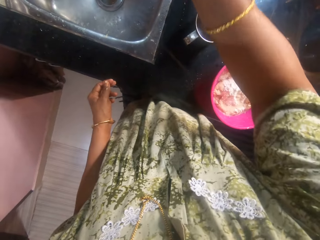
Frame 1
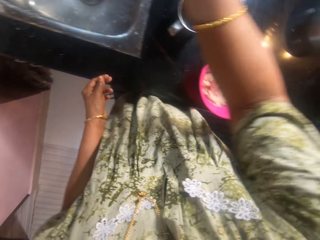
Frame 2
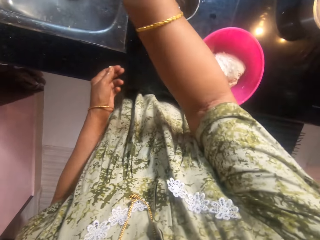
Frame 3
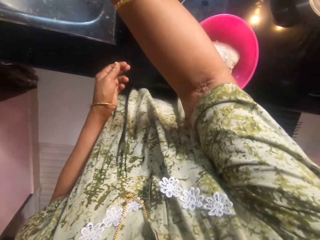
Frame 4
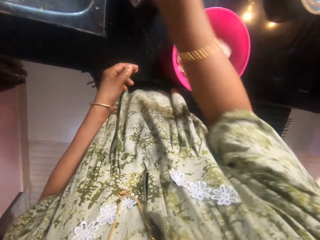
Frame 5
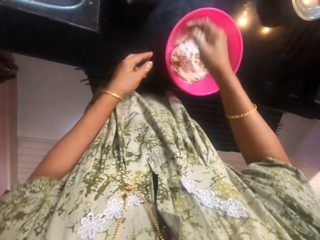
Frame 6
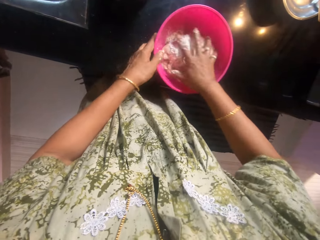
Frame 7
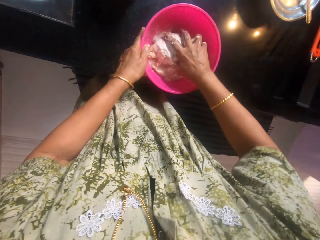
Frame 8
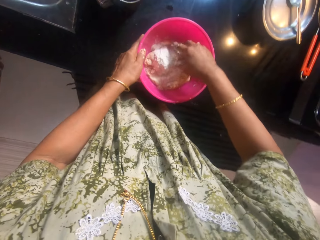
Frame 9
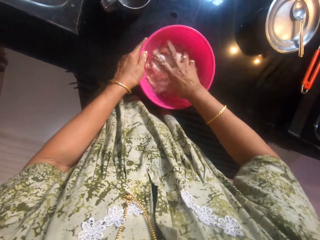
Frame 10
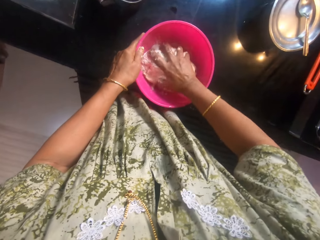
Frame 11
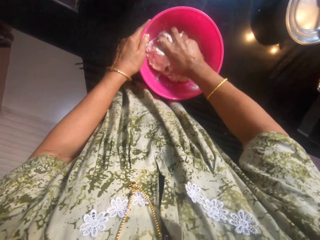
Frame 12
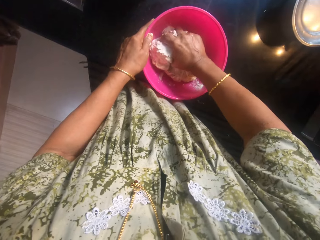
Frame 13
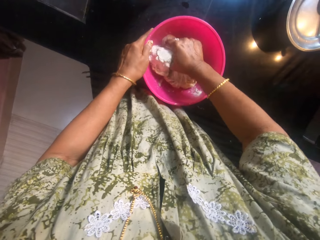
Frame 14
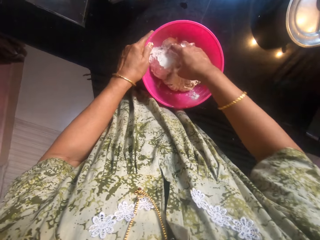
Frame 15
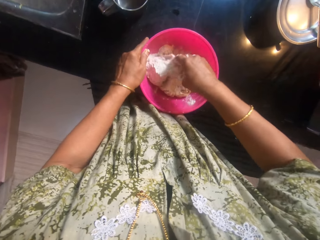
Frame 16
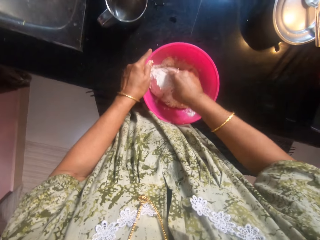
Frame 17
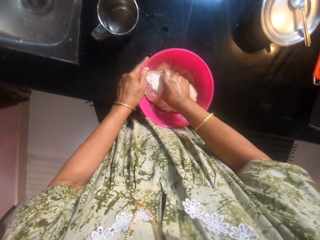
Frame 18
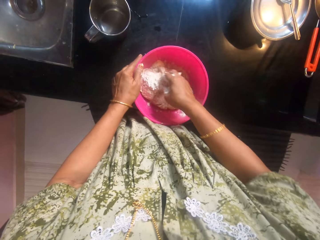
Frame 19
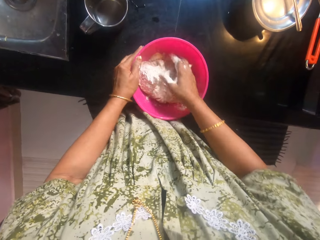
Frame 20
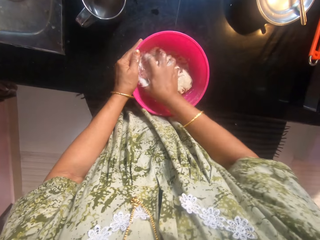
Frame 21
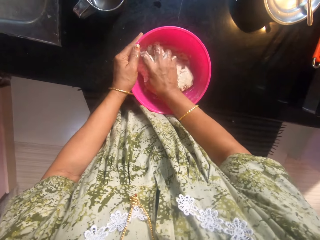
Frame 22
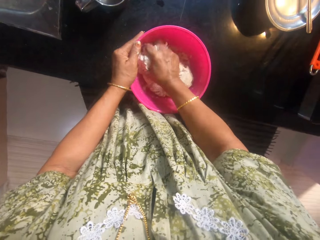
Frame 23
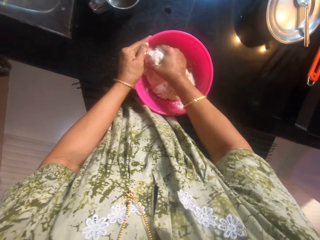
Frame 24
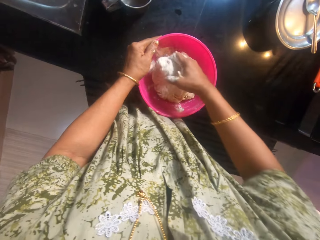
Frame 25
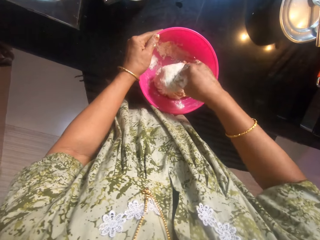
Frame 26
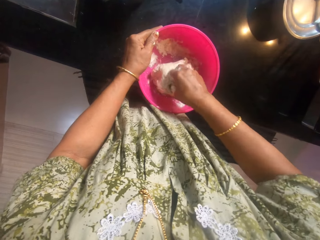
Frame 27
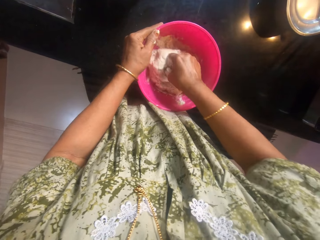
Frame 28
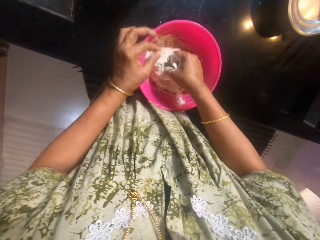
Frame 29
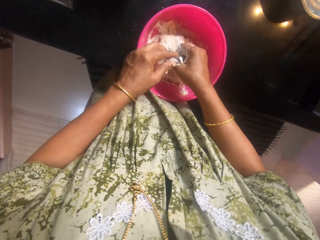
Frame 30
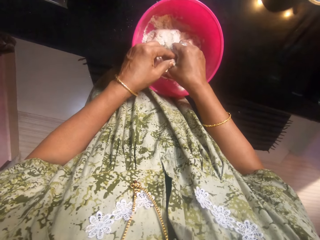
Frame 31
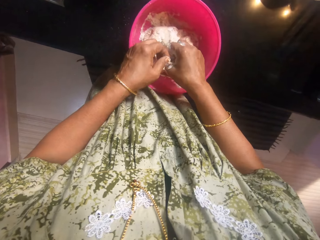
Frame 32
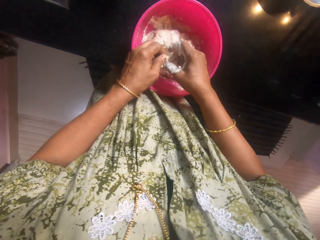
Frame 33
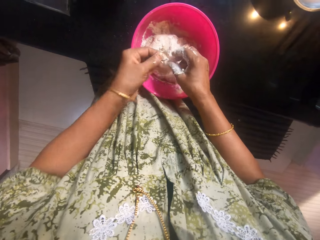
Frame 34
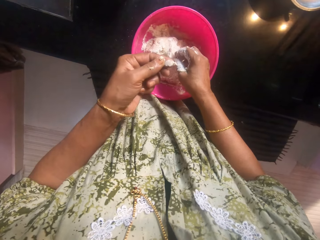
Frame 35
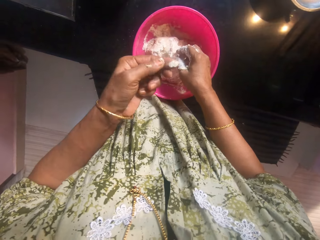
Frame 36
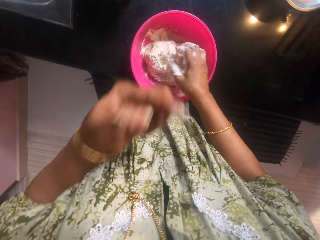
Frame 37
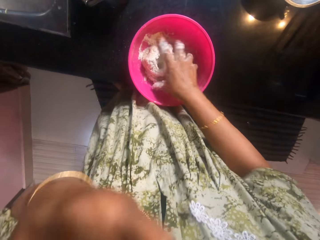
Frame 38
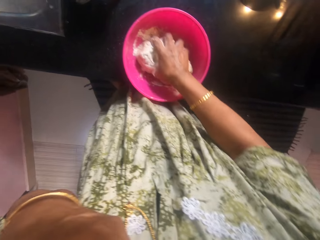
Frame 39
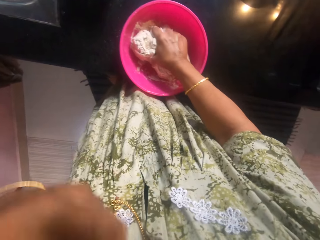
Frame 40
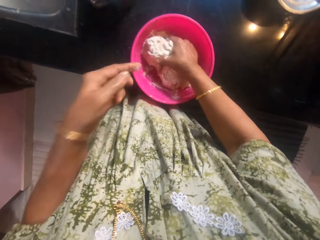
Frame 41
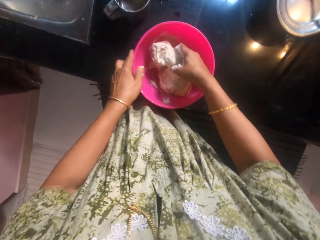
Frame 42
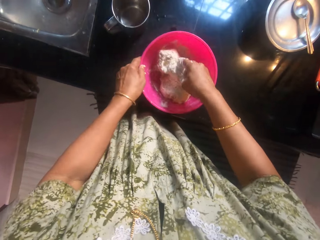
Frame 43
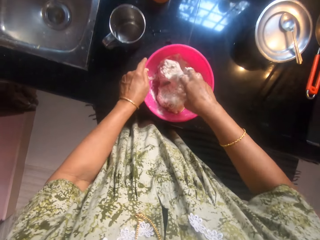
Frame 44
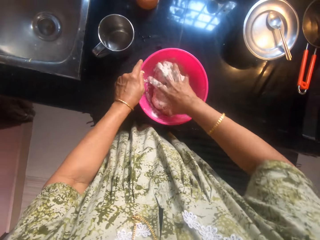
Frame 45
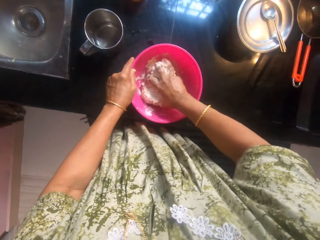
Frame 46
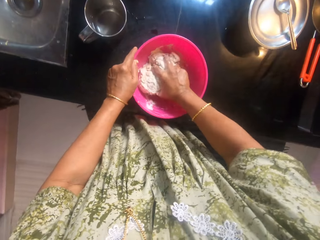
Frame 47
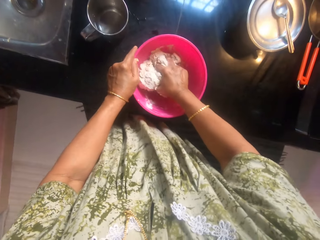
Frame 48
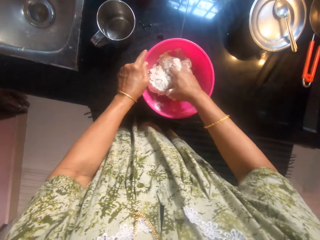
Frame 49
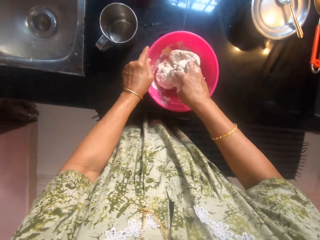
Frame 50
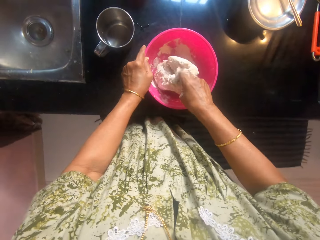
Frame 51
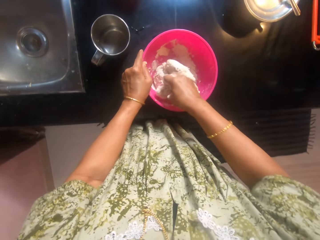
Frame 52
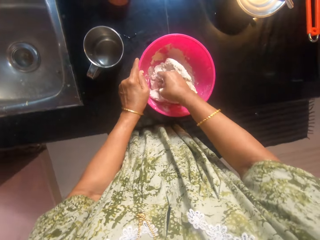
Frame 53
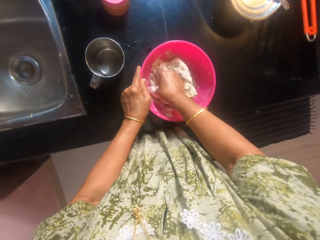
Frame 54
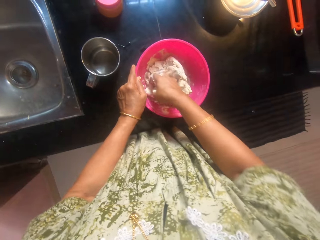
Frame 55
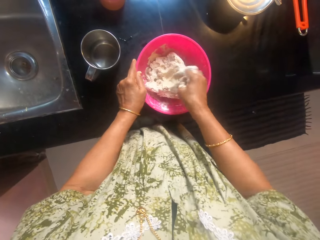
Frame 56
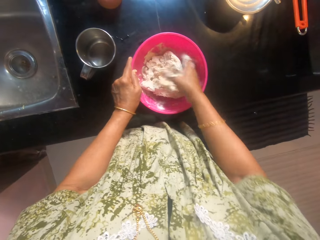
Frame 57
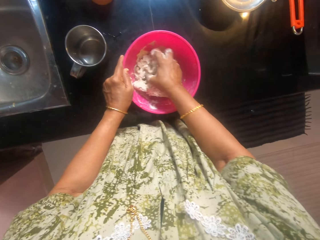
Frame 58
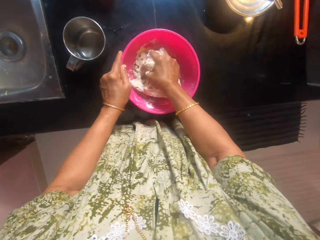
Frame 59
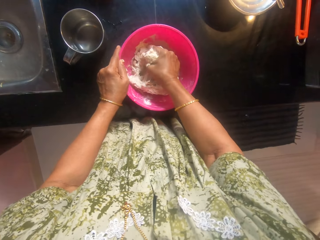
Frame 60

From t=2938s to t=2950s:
The camera wearer pours the water in the hand into the sink. They hold the bowl. They knead a dough in a bowl with the hand. They pick the dough on the hand. They look at the dough. They taste the dough. They knead the dough in the bowl. They hold the bowl. They knead the dough in the bowl again with the hand.

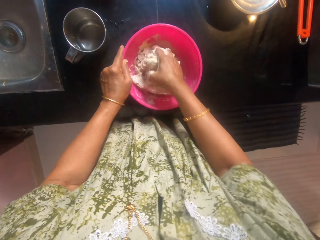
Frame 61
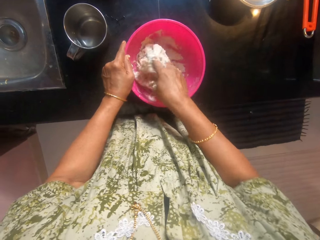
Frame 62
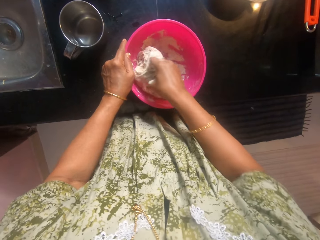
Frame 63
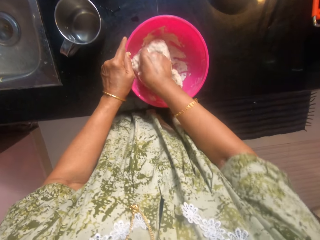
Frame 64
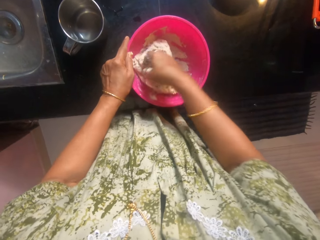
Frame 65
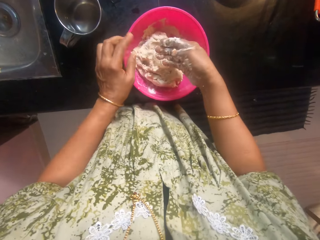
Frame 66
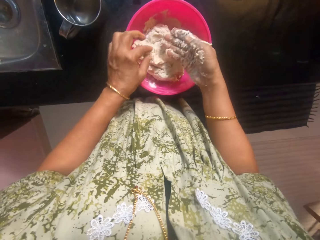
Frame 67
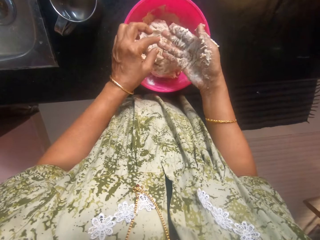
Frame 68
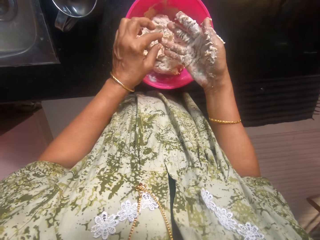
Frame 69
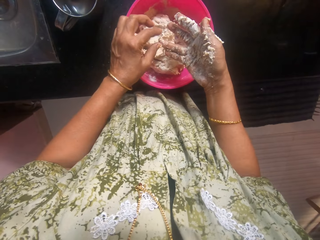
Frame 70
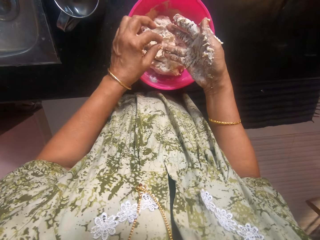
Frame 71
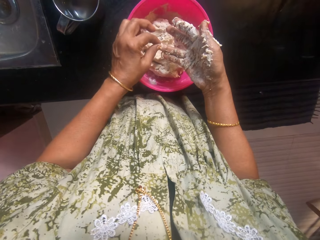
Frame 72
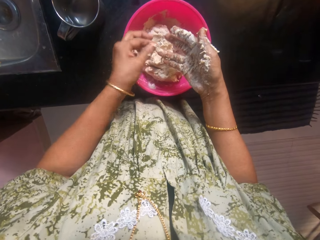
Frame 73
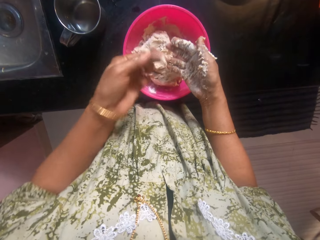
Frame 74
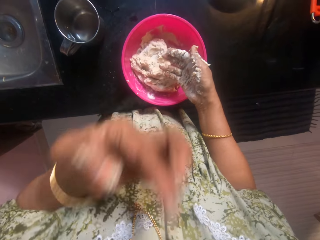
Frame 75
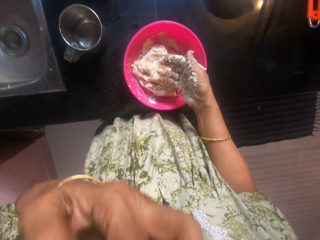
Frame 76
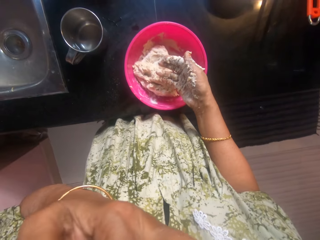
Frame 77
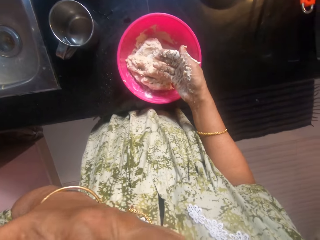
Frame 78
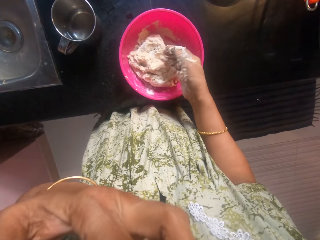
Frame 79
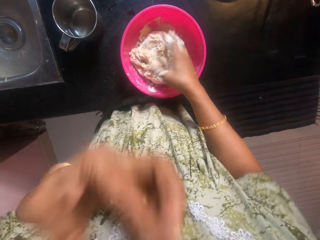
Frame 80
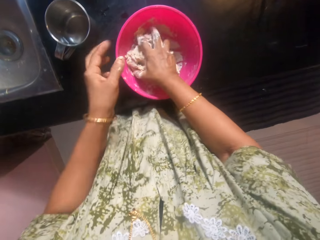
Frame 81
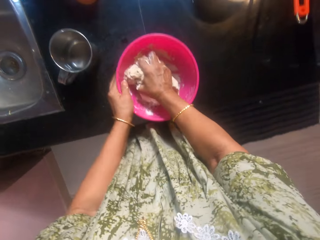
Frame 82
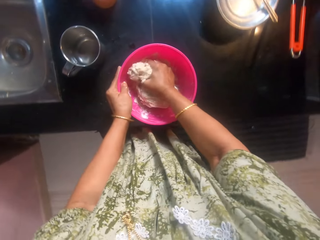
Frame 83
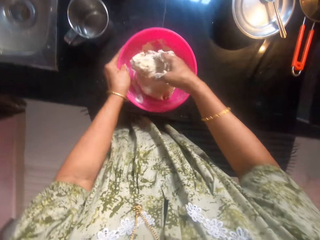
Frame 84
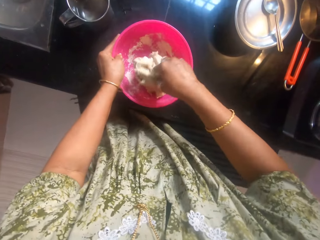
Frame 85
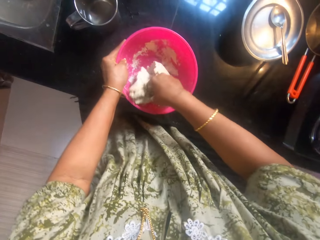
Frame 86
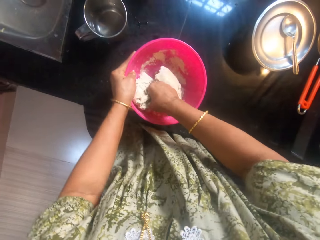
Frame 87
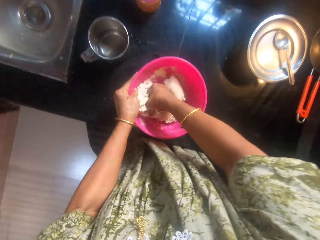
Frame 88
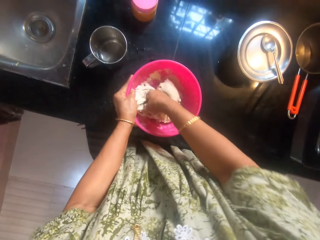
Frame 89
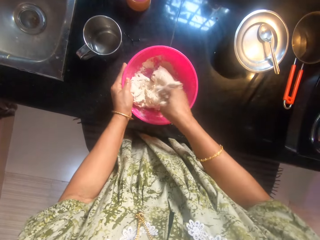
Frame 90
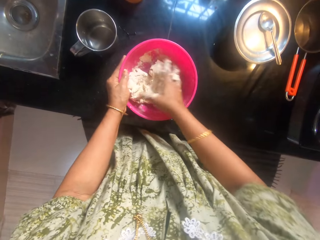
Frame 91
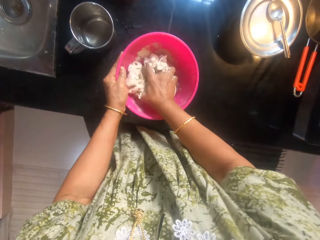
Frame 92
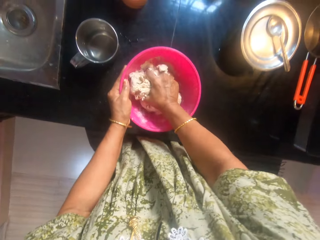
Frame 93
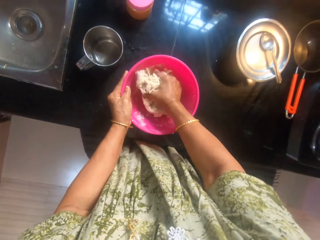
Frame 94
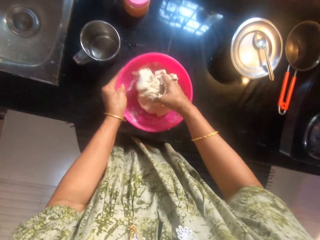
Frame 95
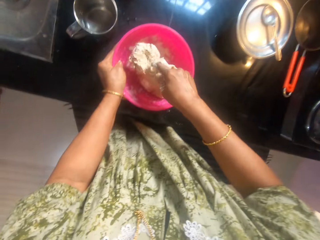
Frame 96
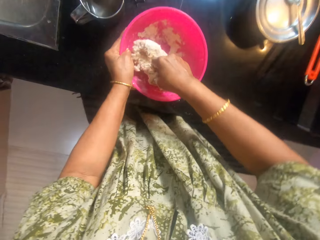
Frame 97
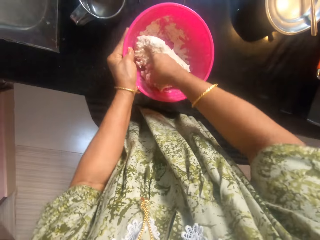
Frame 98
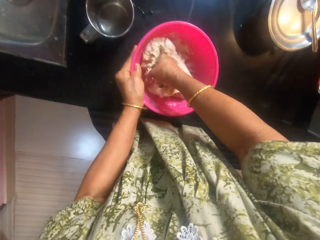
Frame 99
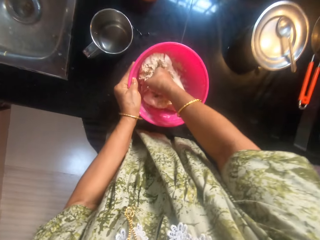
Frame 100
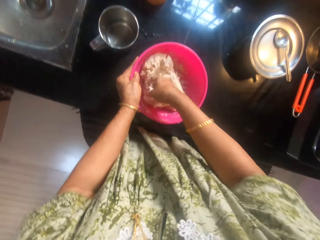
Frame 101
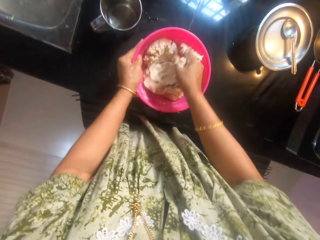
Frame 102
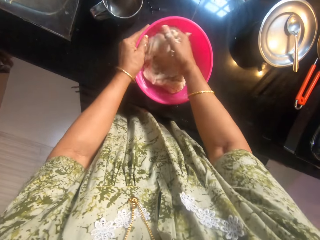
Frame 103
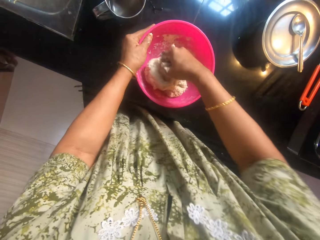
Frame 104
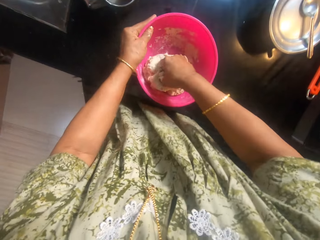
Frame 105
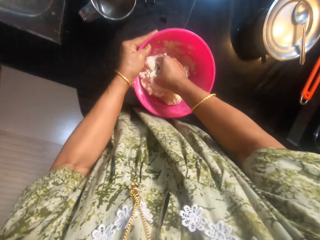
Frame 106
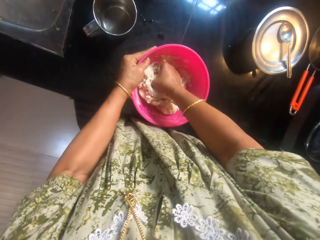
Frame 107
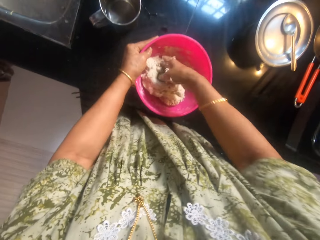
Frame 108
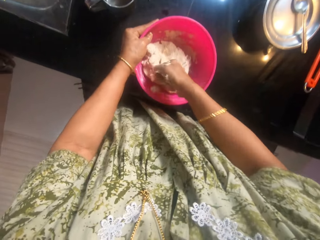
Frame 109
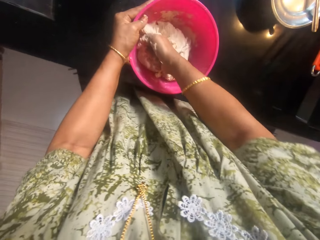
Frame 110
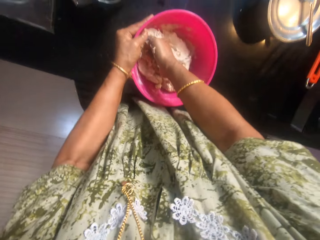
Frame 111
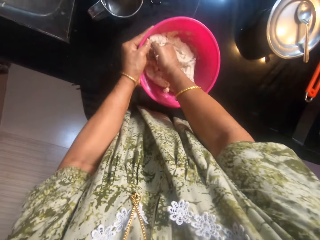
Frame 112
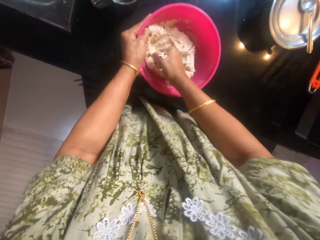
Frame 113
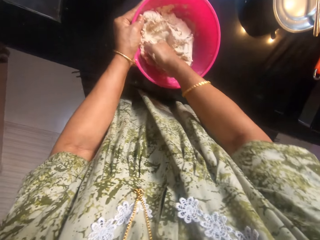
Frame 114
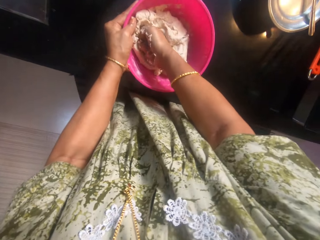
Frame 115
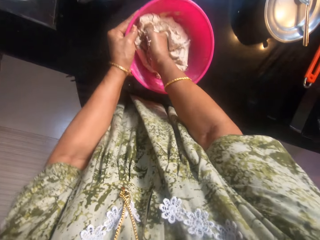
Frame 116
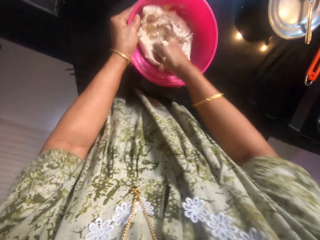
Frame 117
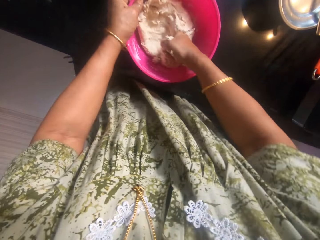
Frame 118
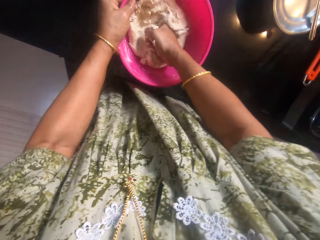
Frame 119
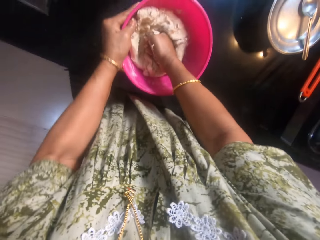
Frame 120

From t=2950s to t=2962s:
The camera wearer picks a dough on the hand. They taste the dough. They hold the bowl and knead the dough in the bowl.
